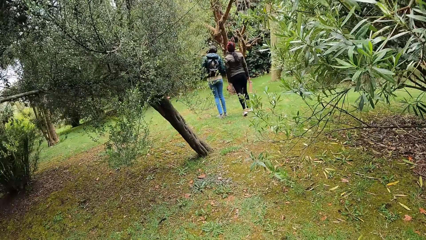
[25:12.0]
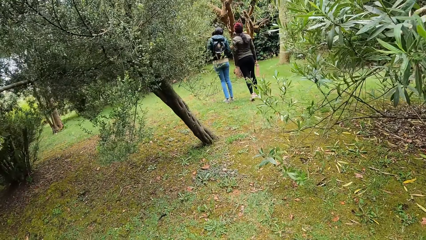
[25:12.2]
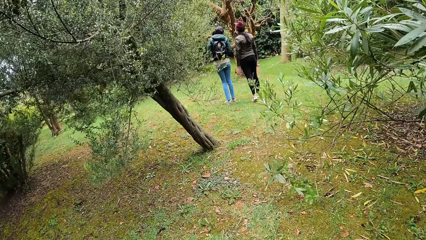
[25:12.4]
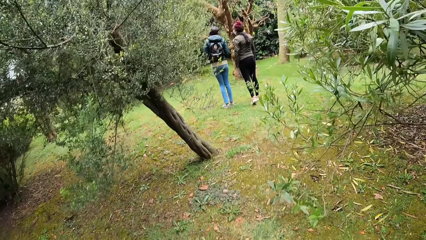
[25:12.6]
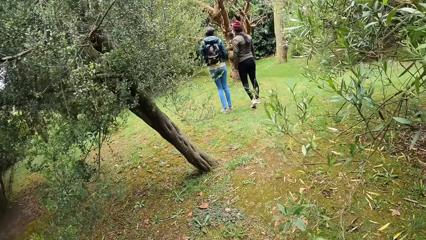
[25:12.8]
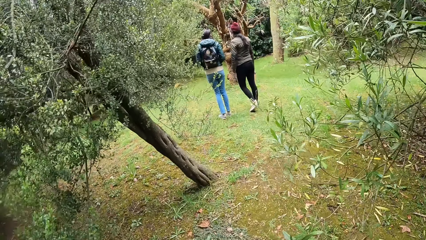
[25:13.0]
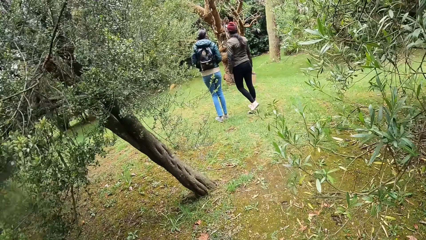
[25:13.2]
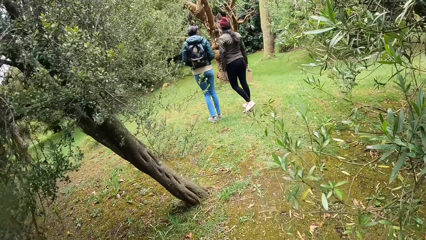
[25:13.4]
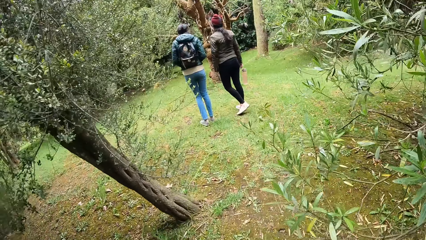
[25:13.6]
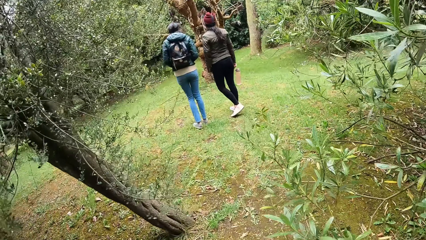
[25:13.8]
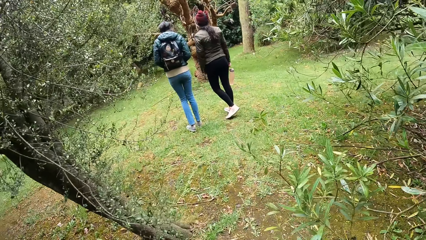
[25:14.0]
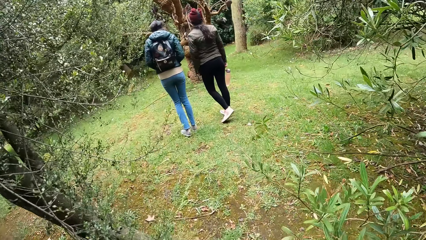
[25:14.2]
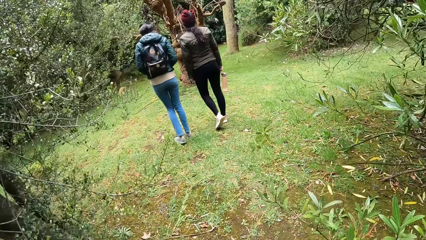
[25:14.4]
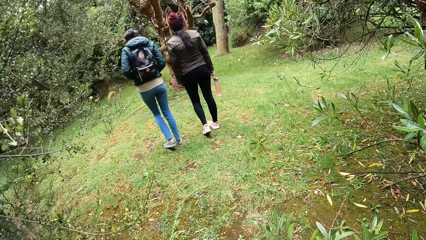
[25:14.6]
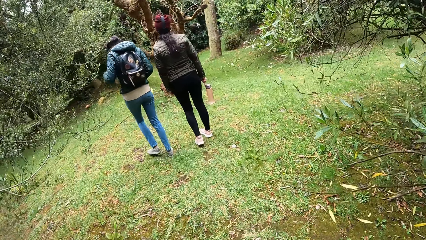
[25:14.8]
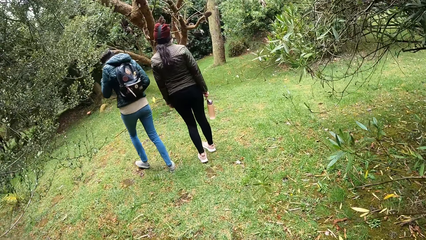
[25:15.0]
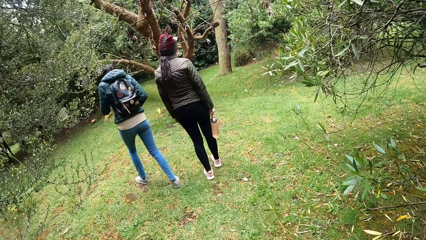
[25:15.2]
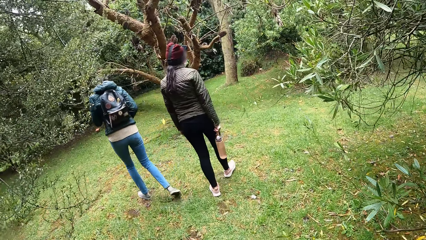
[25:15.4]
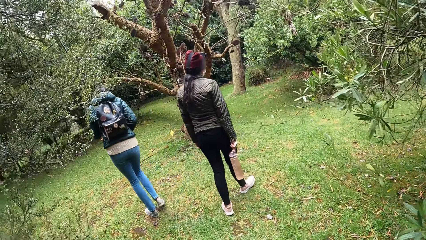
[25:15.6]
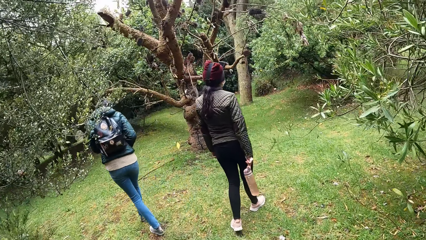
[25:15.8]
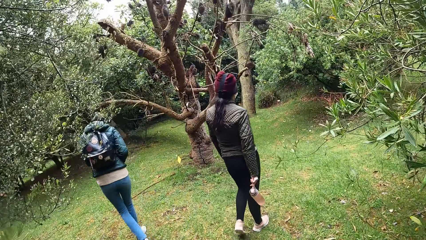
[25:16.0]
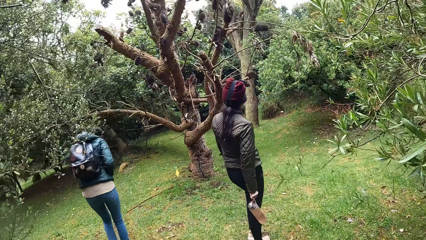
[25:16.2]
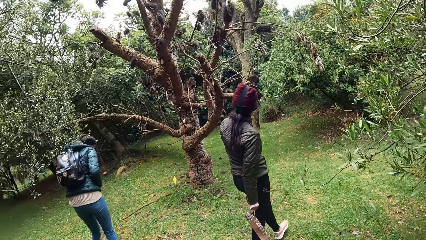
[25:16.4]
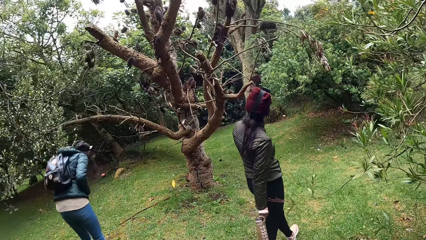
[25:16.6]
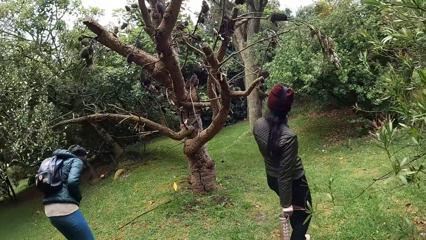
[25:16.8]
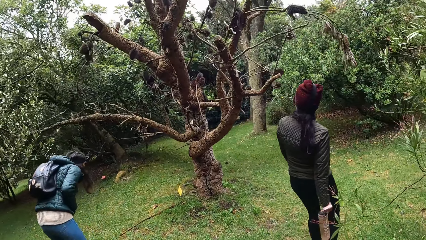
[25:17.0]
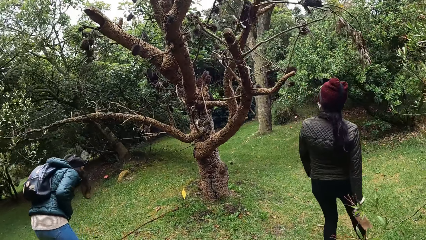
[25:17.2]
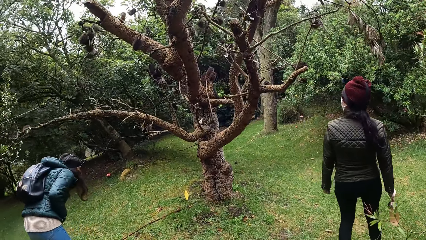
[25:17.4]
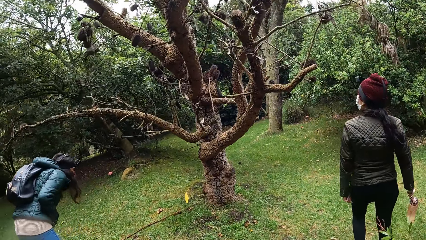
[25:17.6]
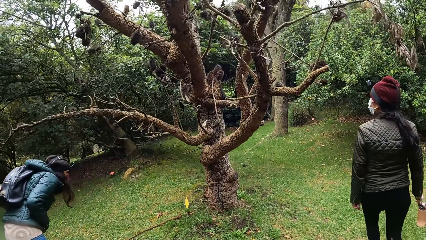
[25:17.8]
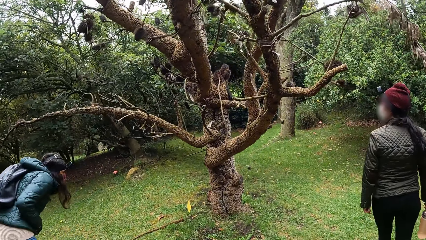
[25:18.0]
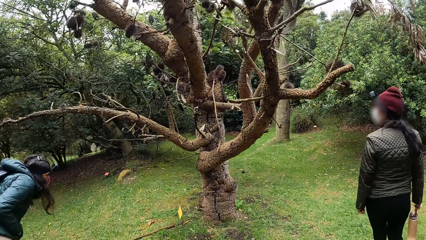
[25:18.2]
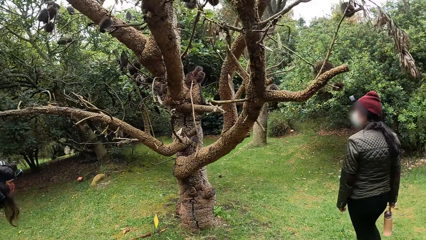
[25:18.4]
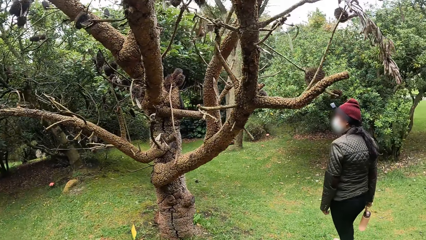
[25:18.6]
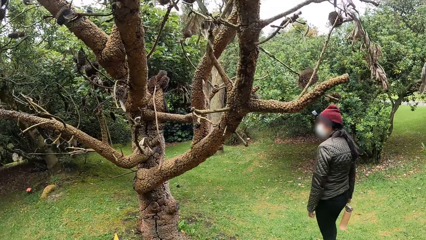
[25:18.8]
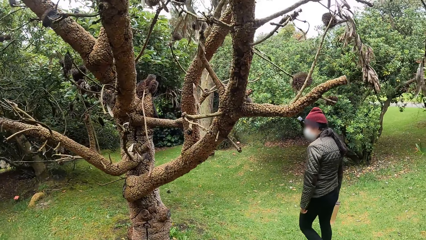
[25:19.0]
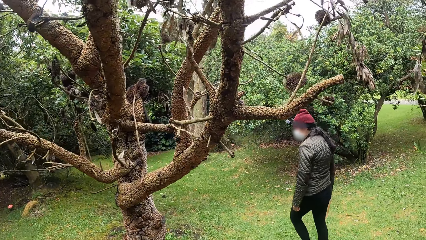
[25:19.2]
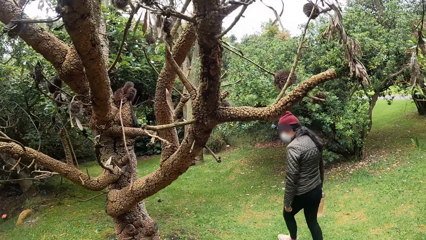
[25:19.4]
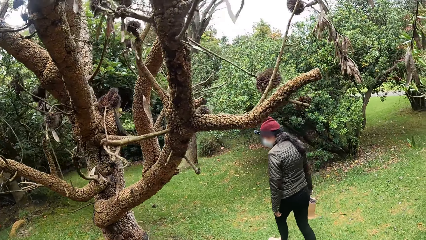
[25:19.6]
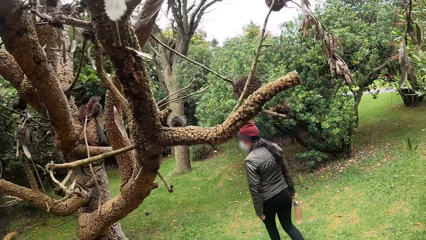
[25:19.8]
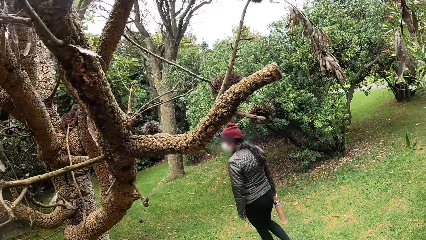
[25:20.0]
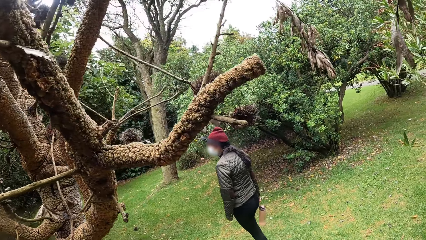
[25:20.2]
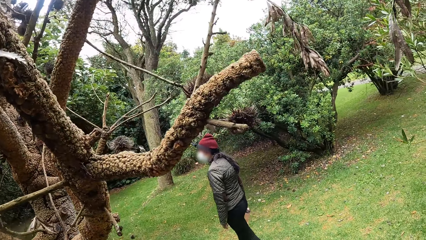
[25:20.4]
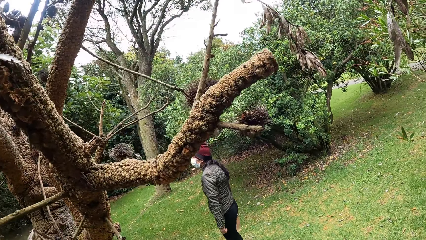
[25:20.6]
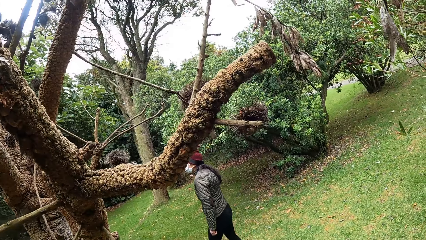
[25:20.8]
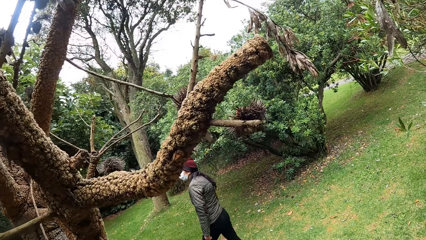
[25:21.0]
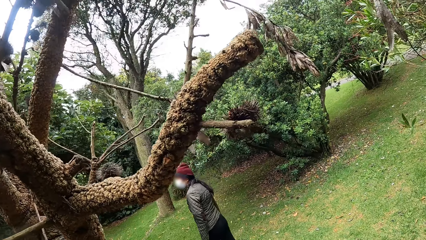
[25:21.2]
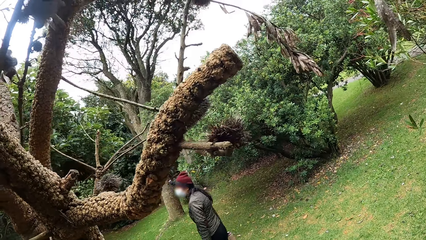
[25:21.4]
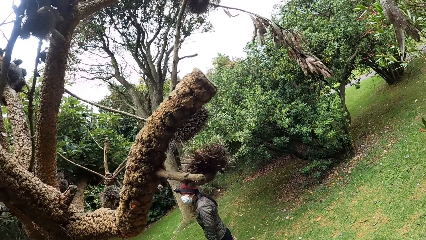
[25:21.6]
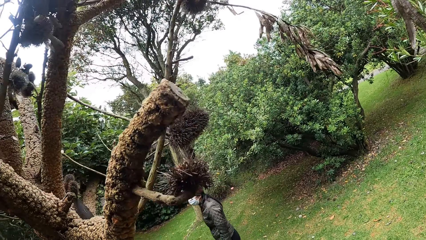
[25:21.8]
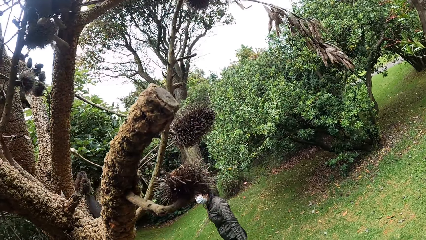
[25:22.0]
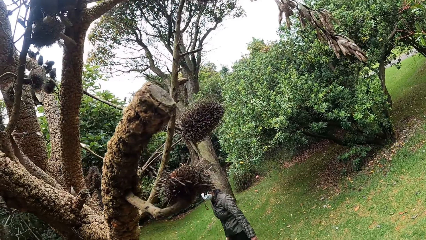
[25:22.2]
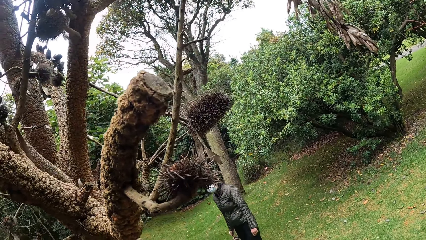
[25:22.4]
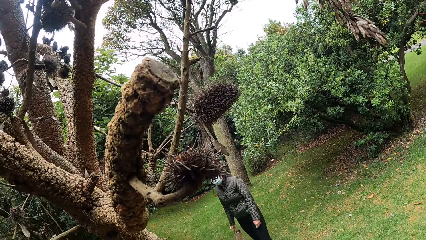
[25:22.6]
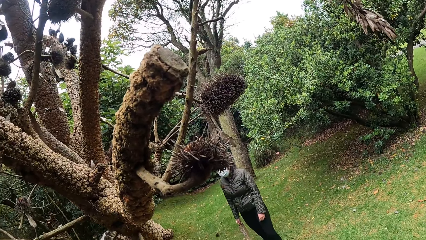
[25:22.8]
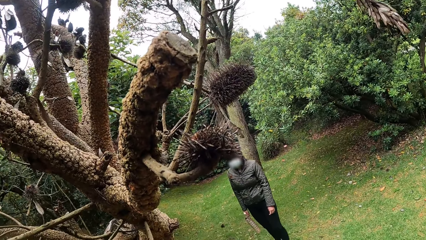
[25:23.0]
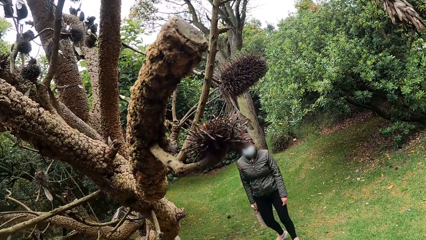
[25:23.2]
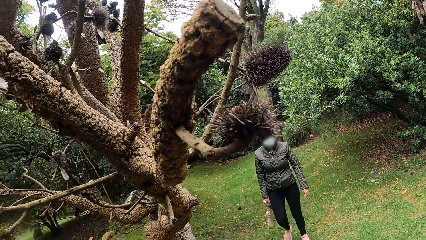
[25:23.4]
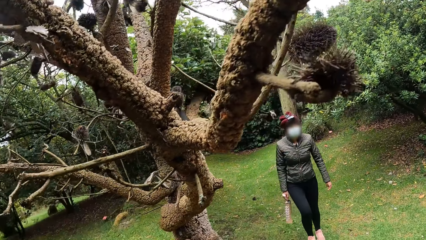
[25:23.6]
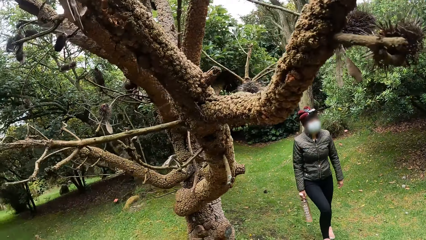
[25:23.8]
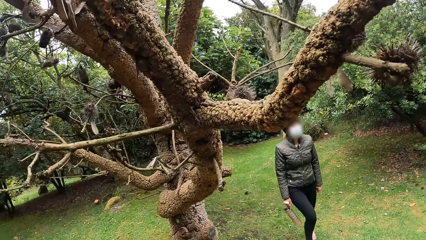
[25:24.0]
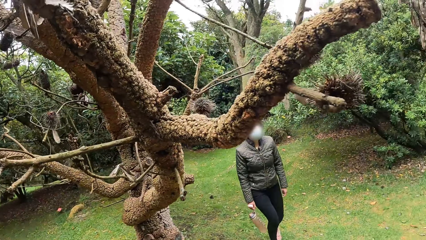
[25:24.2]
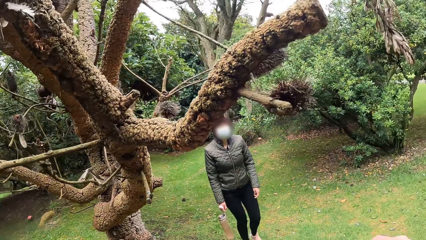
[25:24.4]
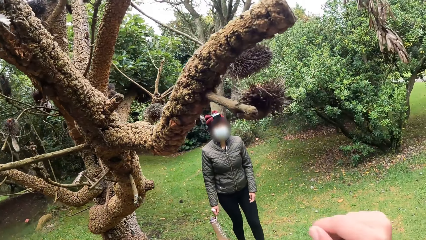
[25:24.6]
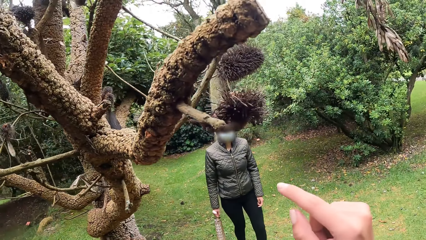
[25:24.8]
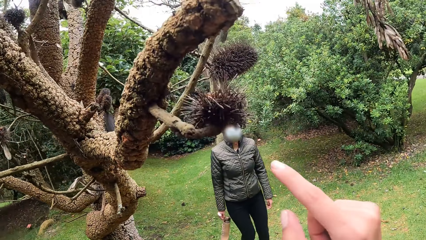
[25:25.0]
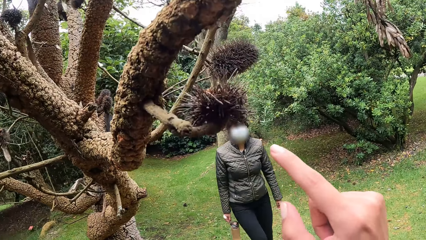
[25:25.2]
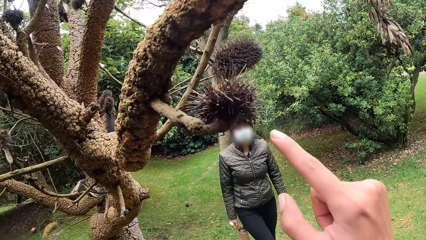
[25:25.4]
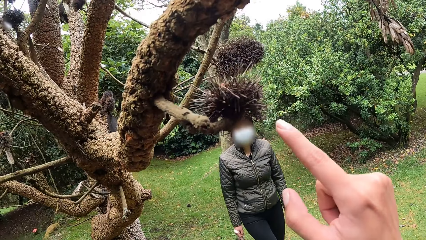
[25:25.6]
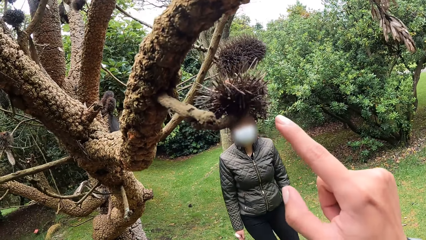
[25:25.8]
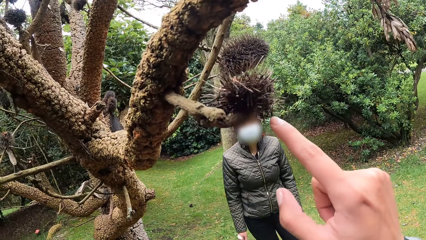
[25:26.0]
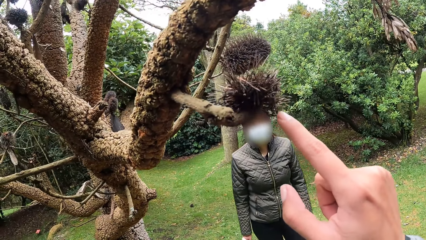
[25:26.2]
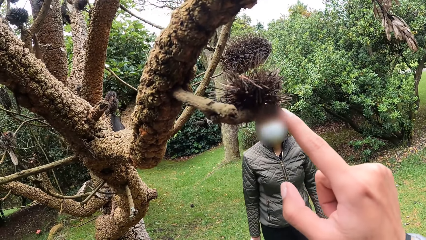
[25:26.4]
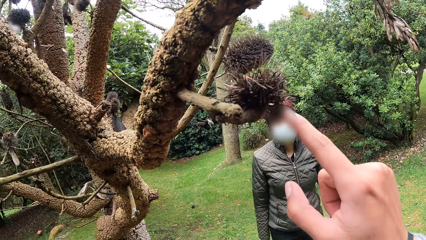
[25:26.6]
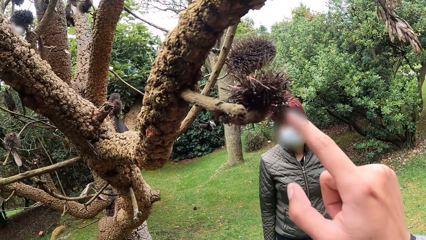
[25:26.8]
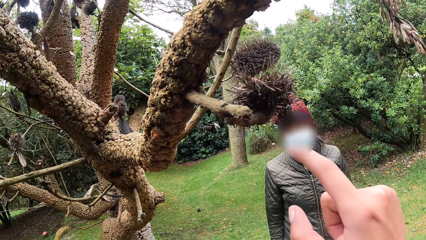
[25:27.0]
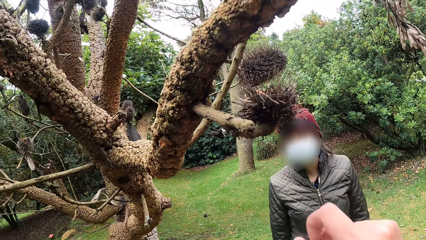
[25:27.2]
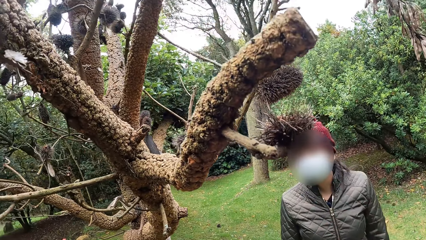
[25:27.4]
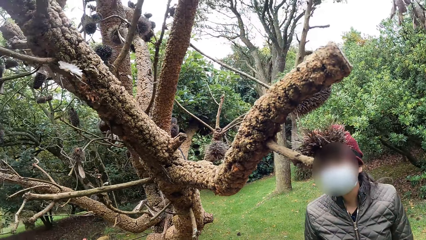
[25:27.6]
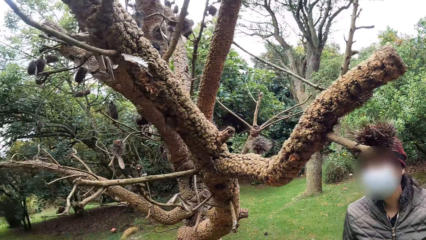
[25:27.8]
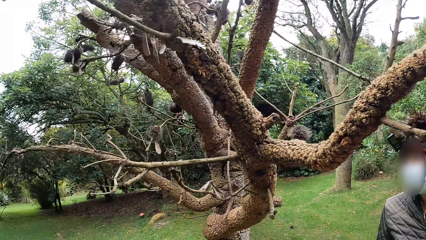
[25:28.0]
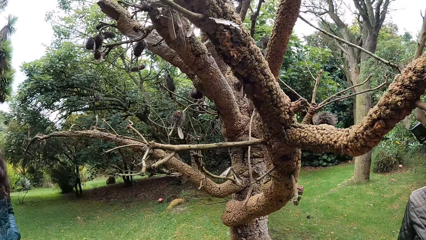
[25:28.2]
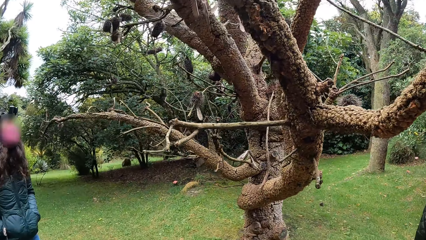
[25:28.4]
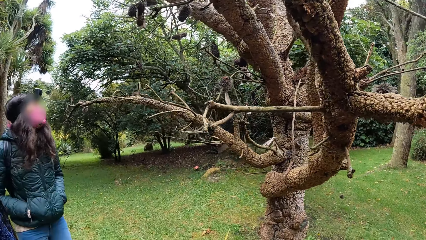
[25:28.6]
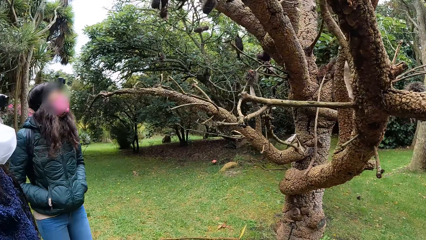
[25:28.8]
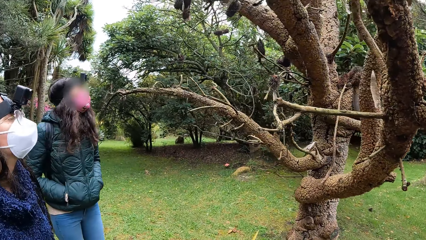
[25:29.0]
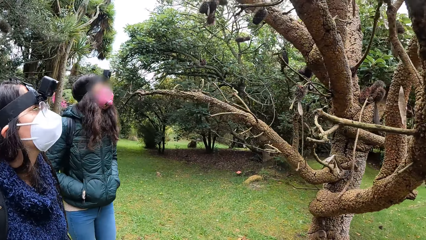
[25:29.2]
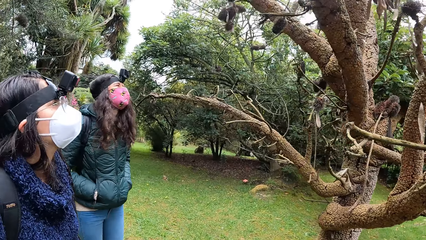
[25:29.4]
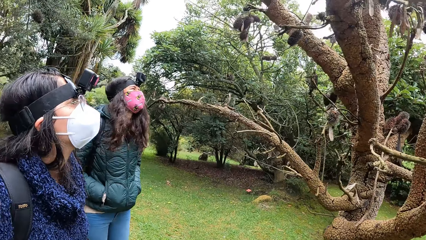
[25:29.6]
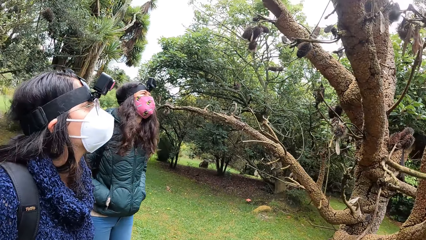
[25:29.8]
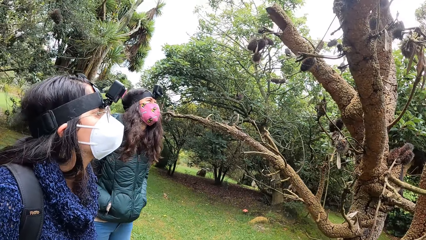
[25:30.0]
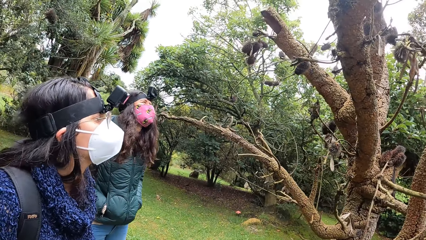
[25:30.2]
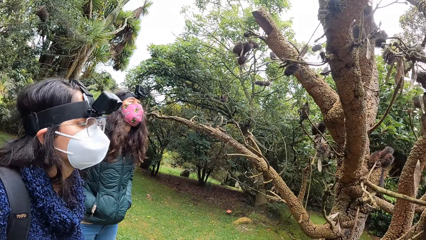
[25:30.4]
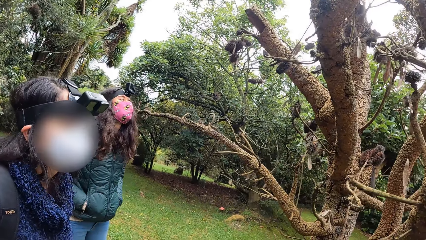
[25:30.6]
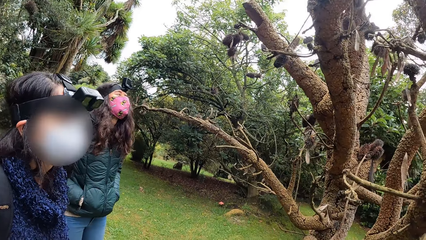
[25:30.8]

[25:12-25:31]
A woman walks on the grass. Another woman walks on the grass. The camera wearer touches a flower on the tree with her right index finger. She looks around.
